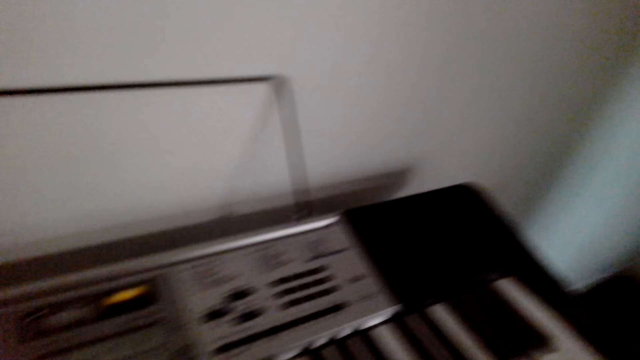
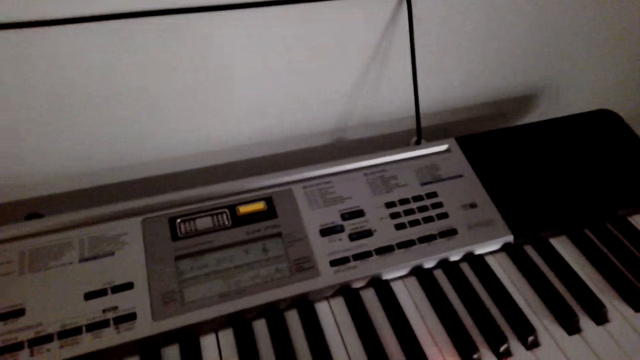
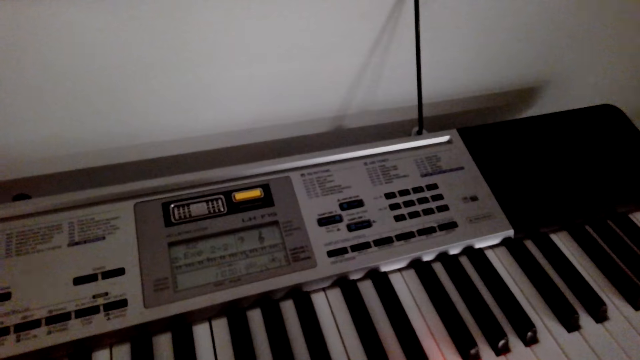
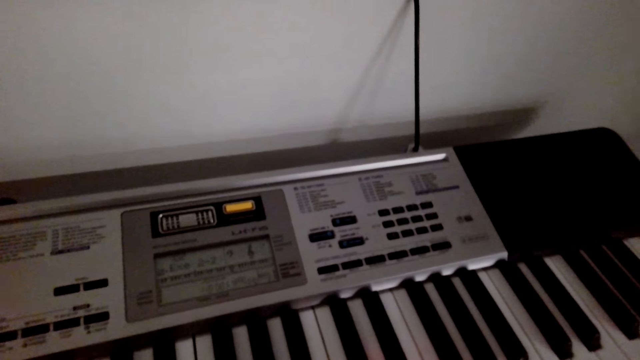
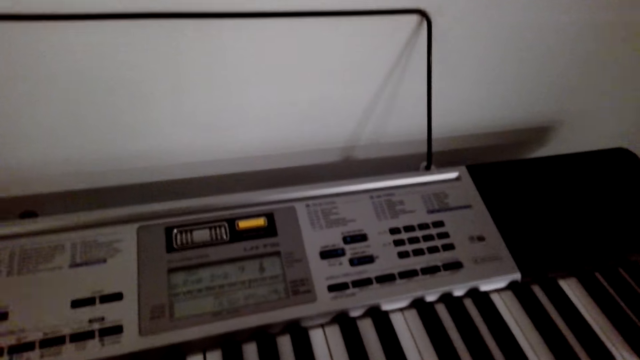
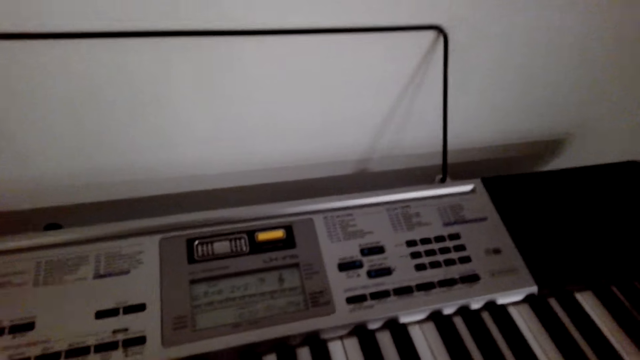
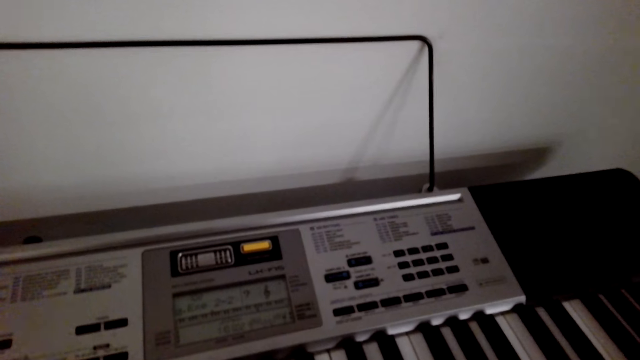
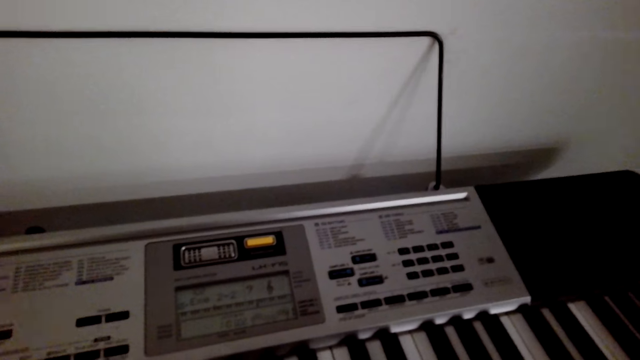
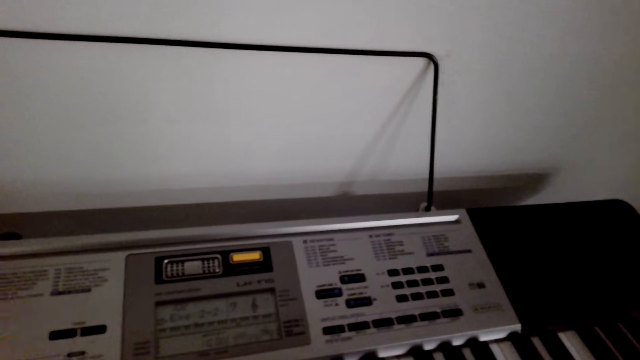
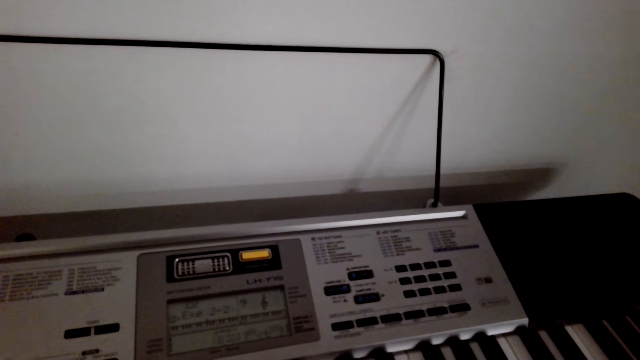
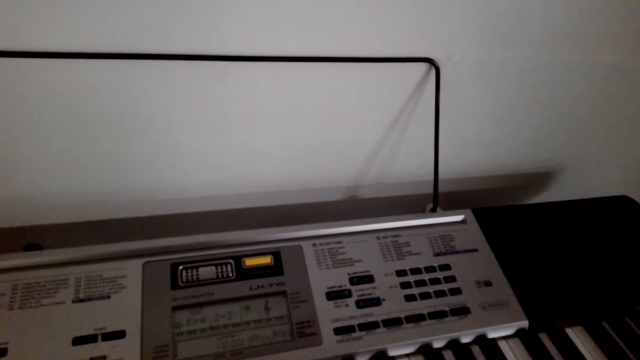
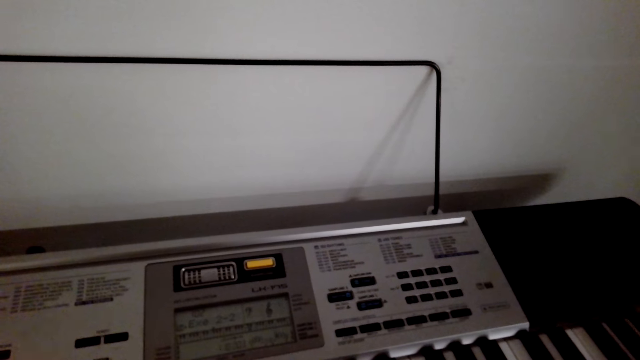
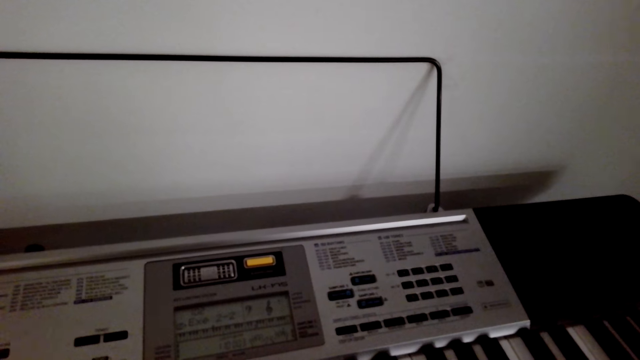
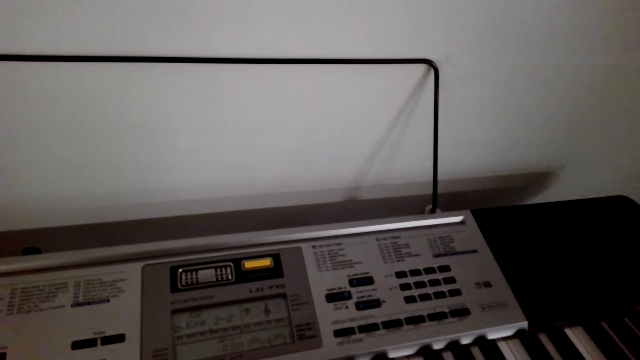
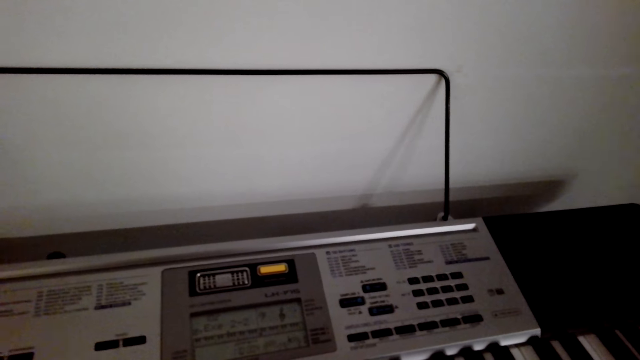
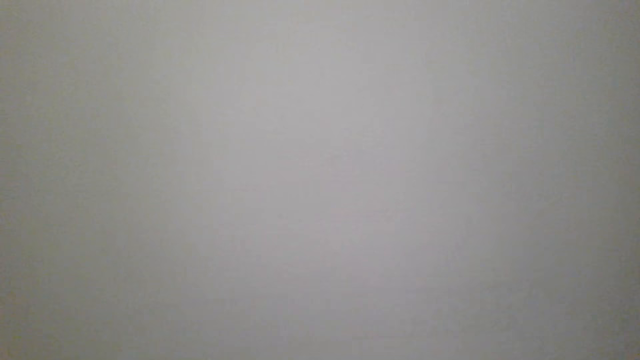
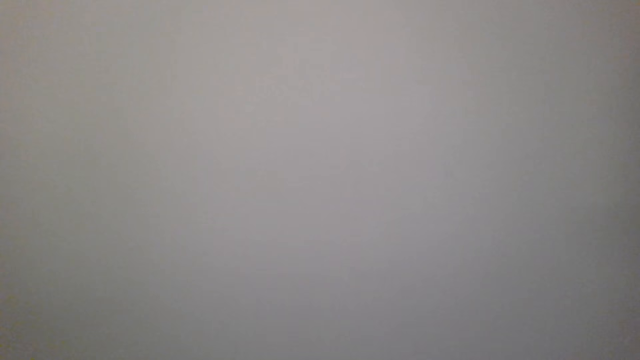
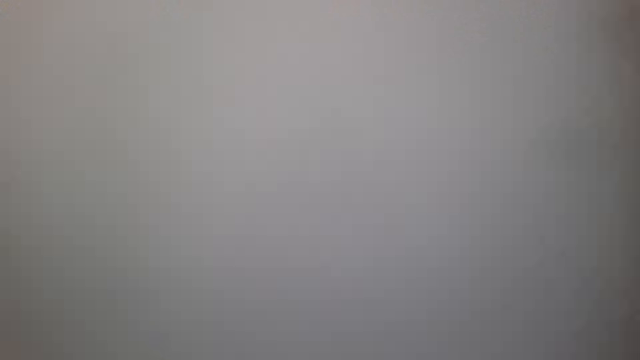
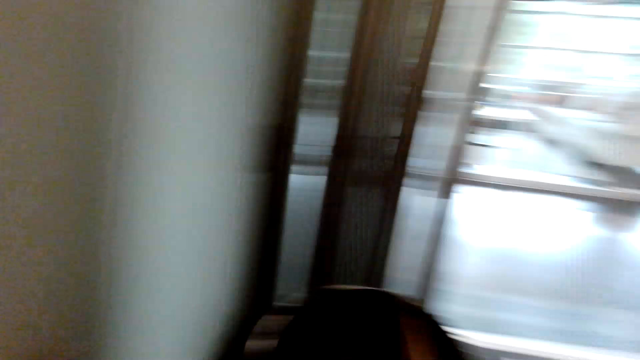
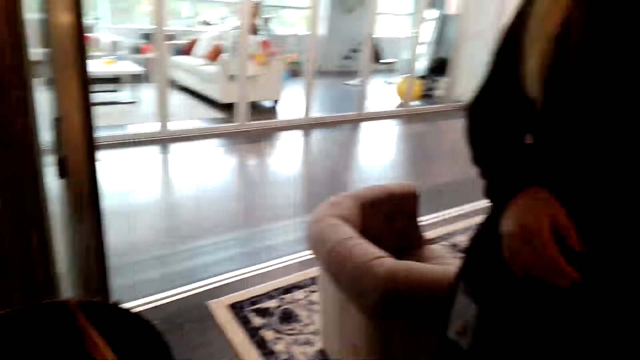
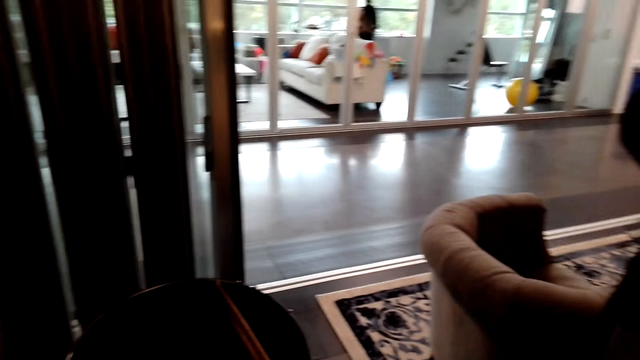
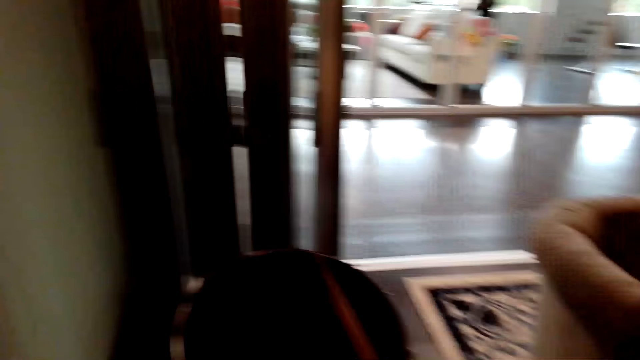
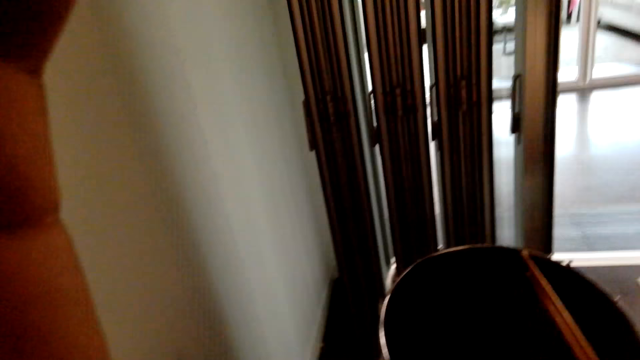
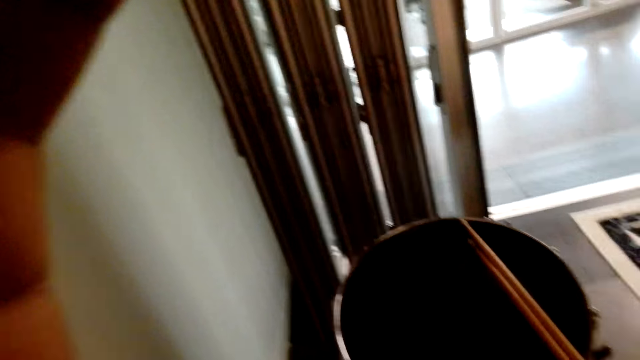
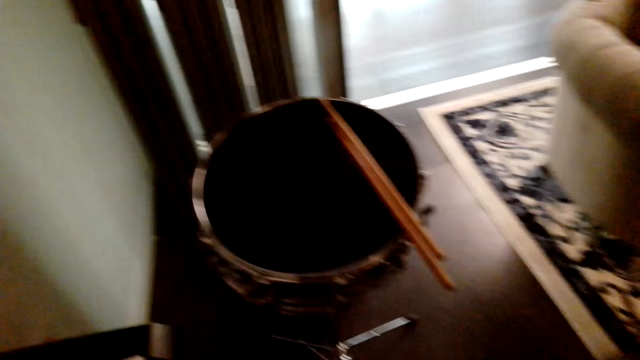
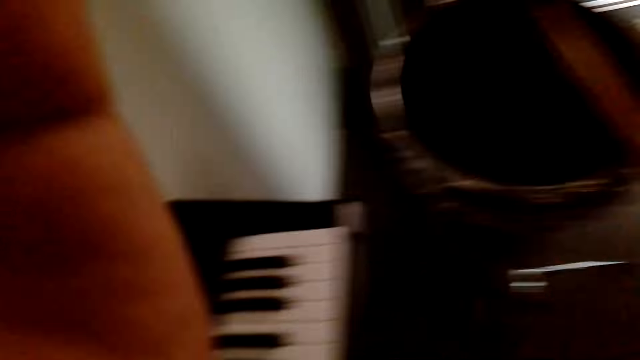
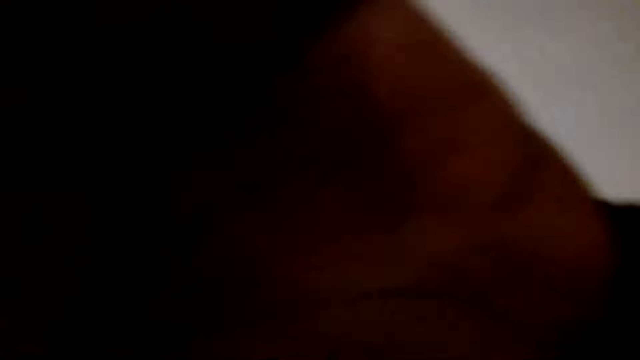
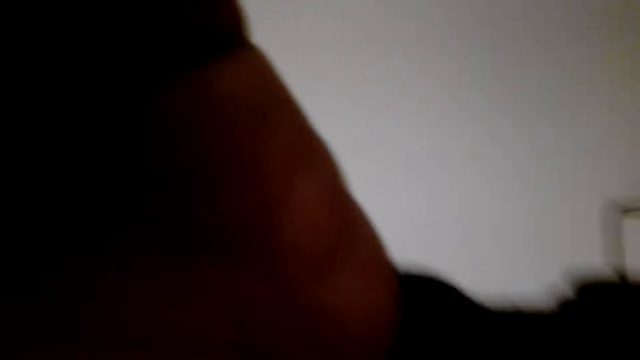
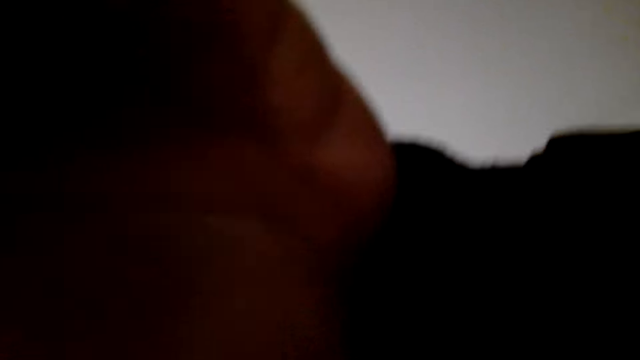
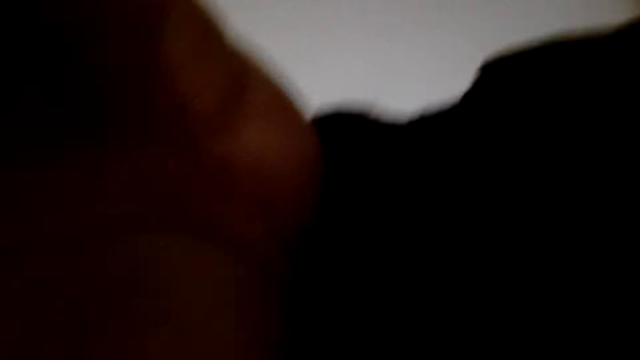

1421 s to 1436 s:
The camera wearer plays the piano. They give a woman the camera and talk to the woman.

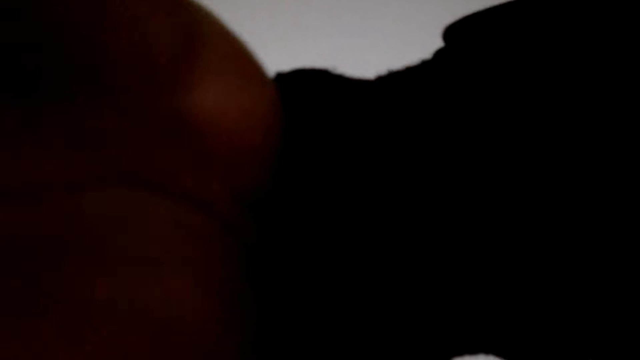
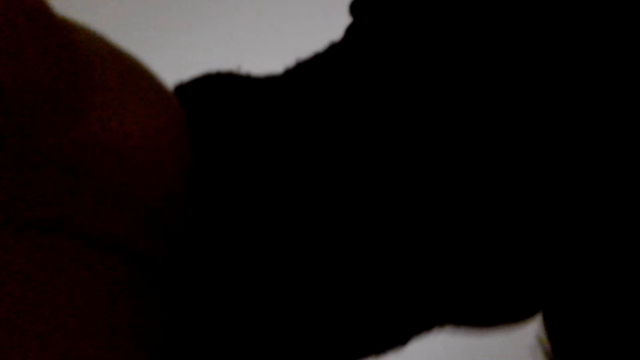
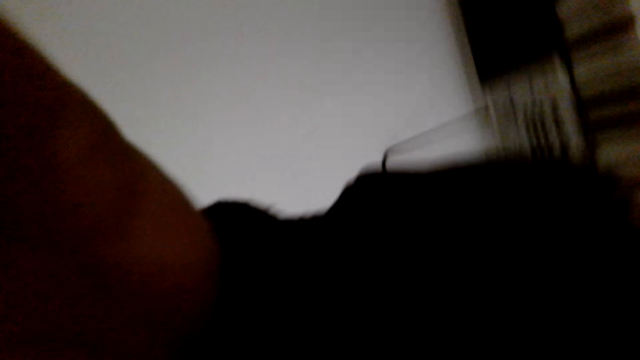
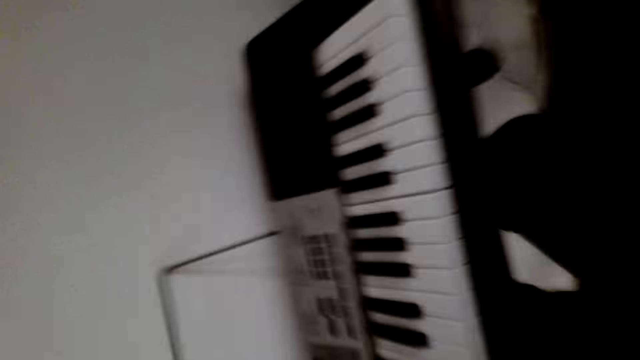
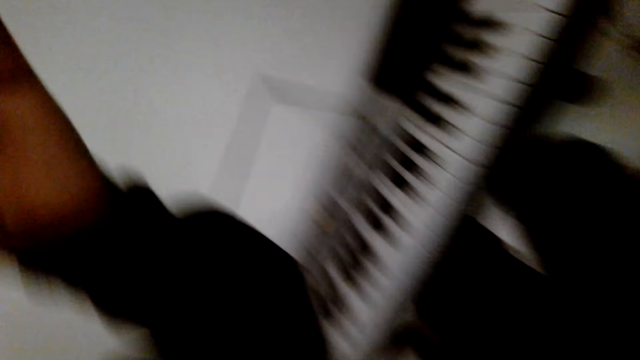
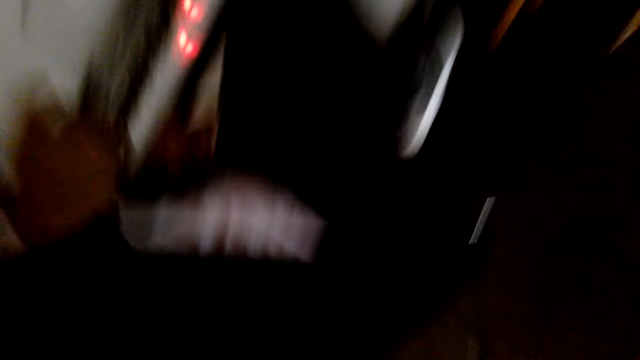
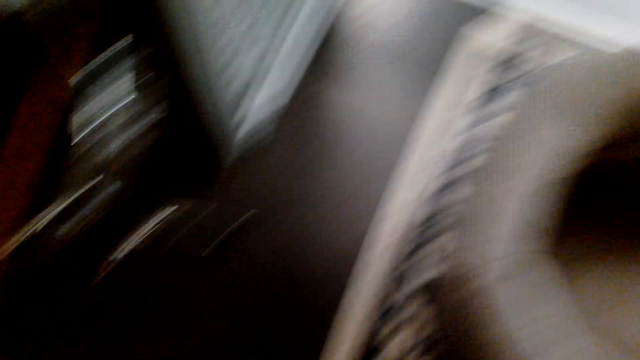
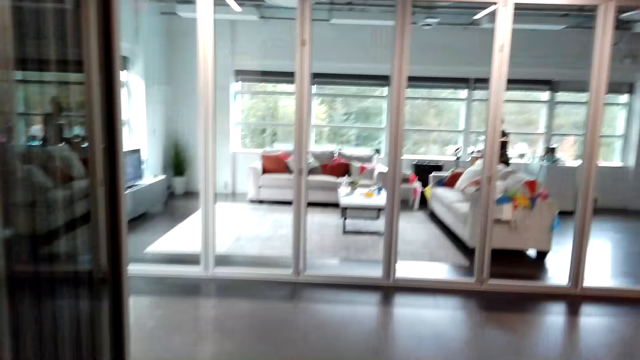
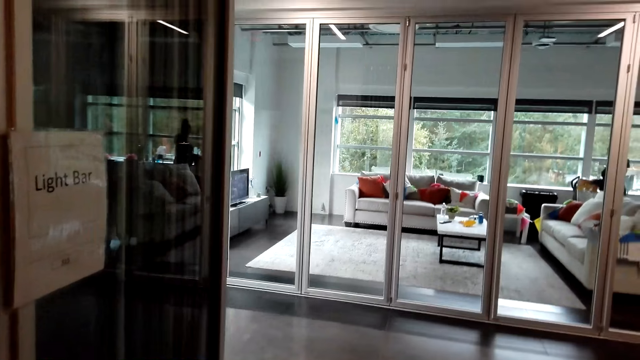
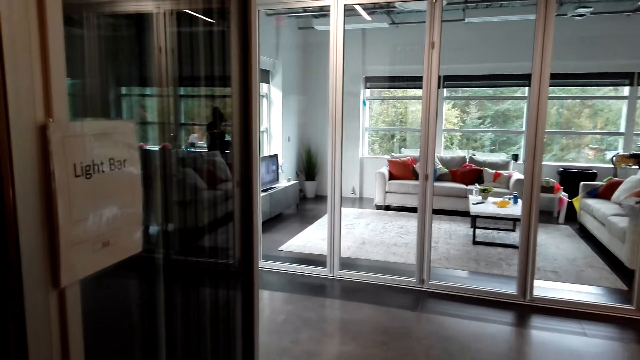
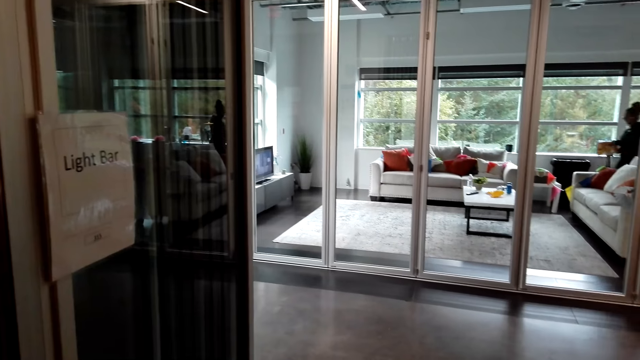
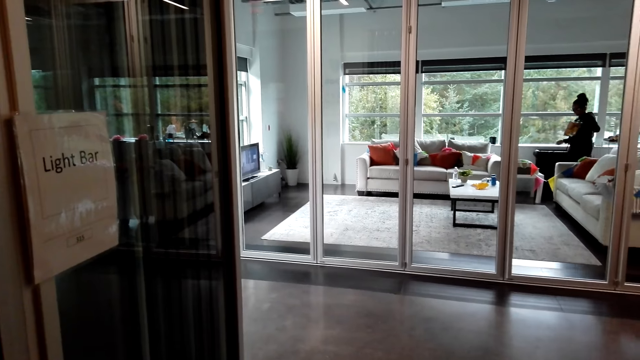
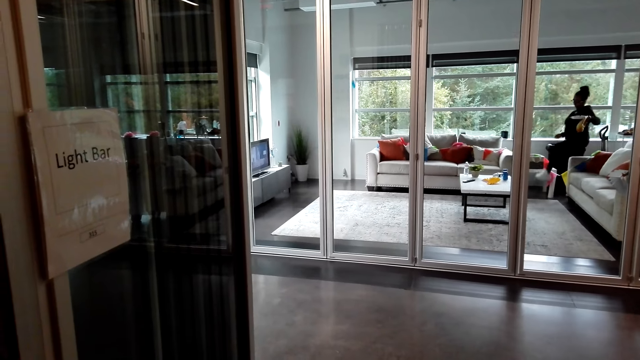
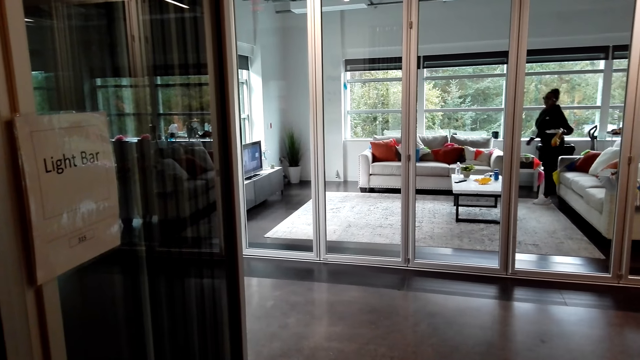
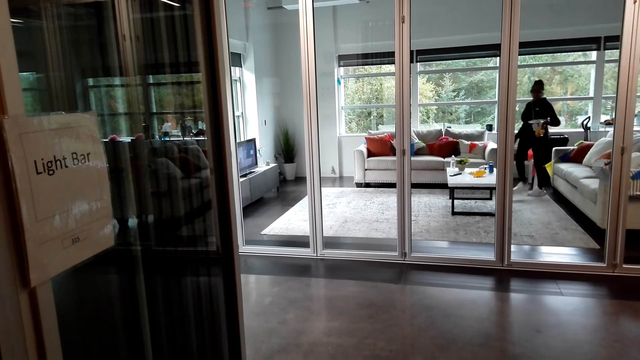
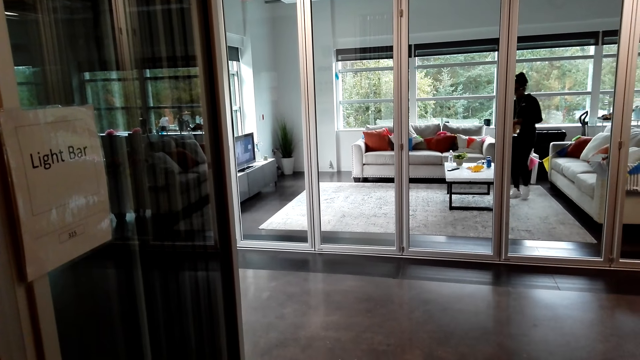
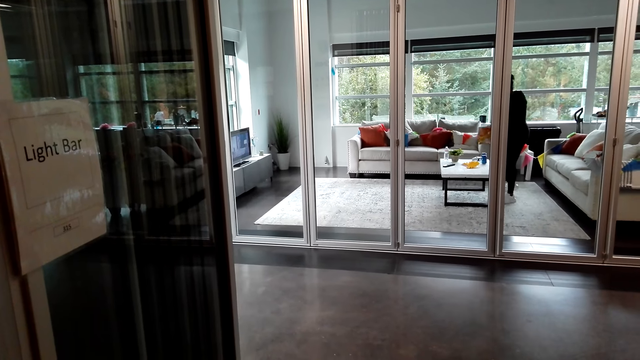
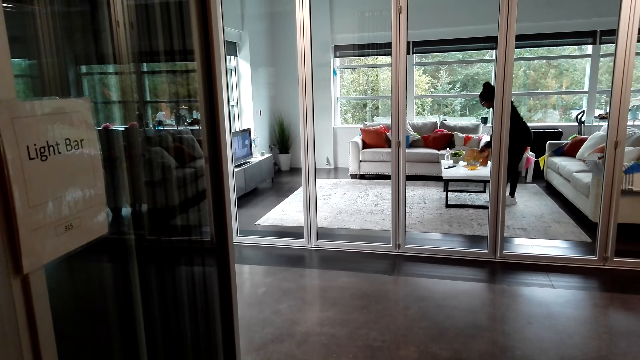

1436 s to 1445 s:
The camera wearer adjusts the camera on the head.
